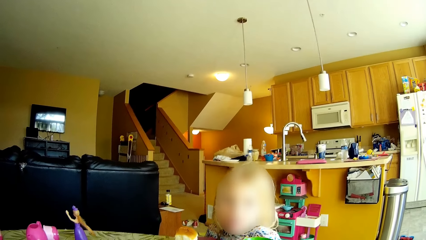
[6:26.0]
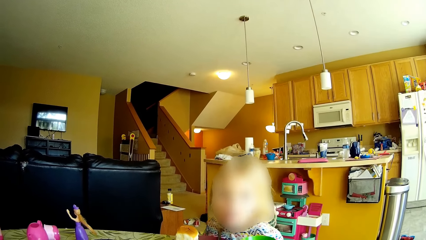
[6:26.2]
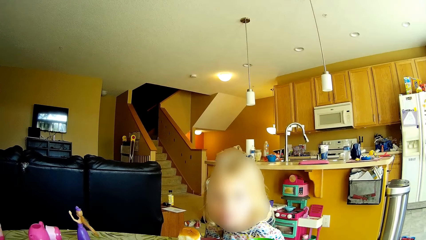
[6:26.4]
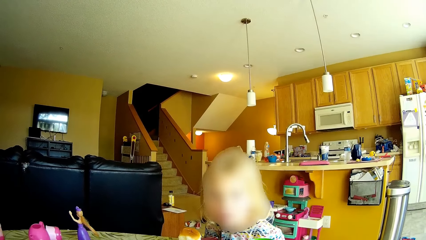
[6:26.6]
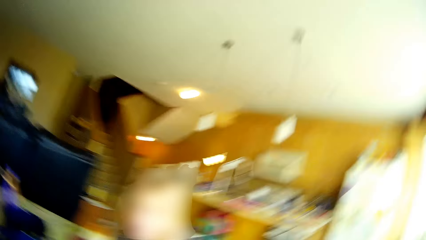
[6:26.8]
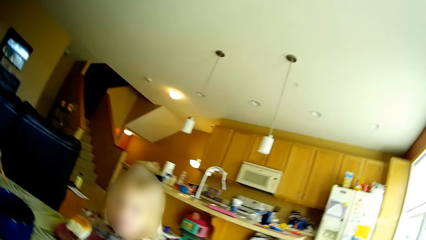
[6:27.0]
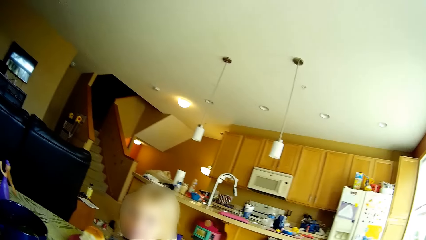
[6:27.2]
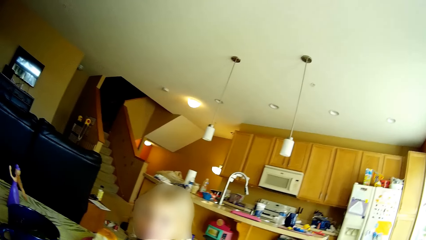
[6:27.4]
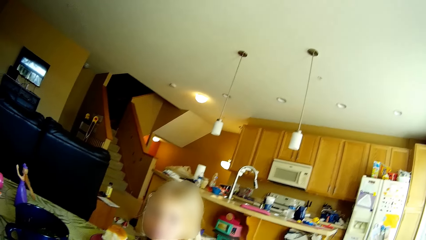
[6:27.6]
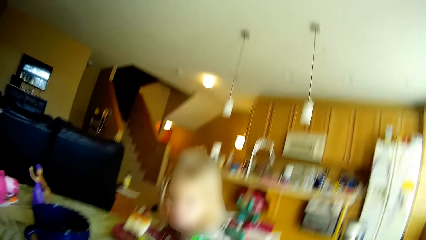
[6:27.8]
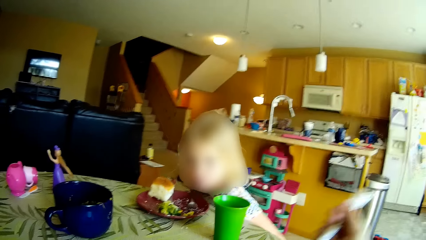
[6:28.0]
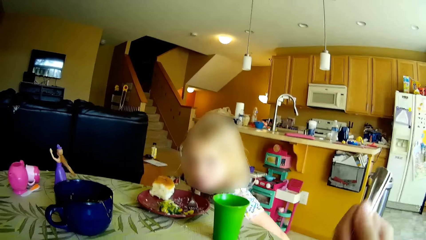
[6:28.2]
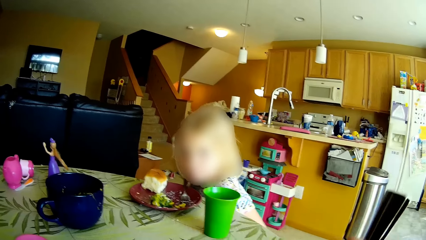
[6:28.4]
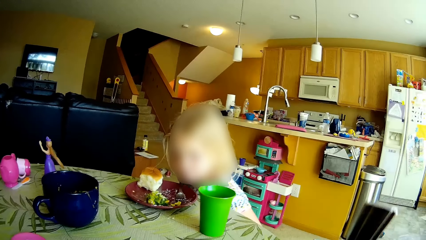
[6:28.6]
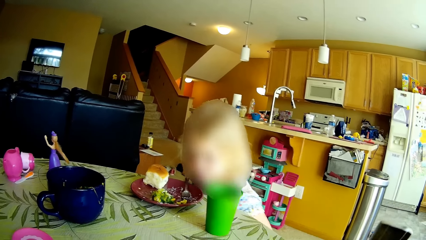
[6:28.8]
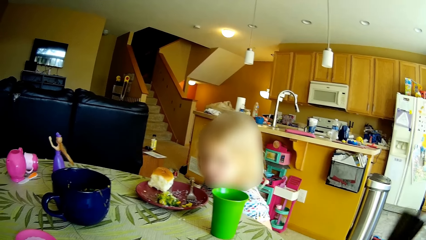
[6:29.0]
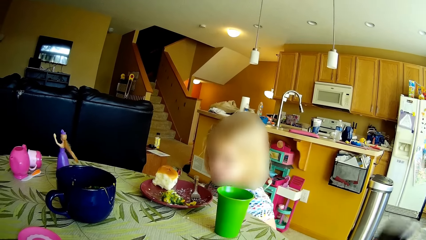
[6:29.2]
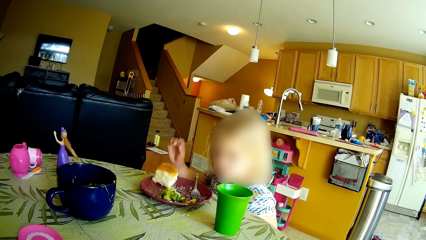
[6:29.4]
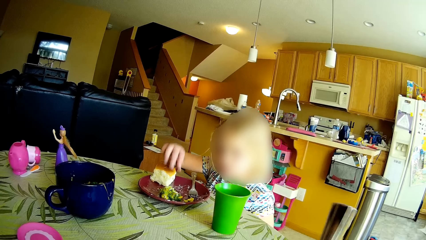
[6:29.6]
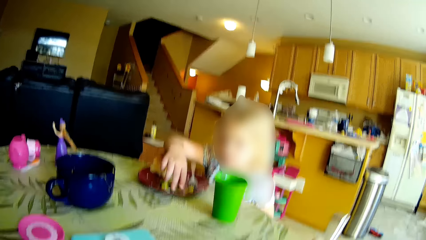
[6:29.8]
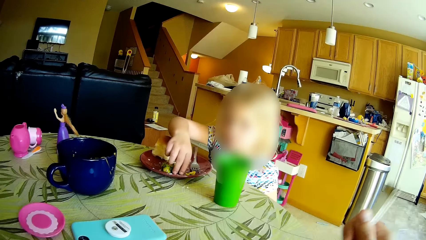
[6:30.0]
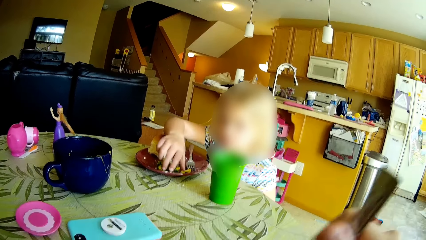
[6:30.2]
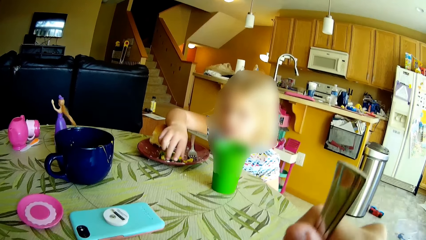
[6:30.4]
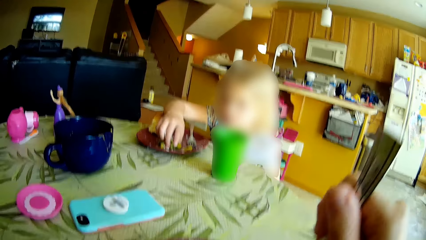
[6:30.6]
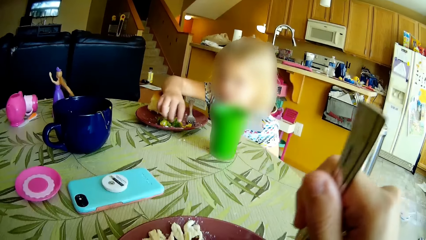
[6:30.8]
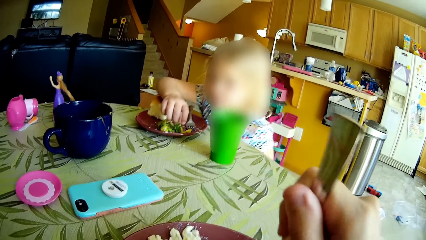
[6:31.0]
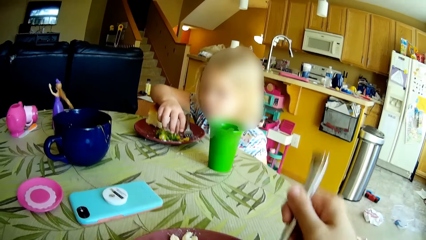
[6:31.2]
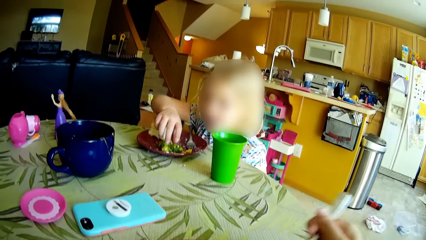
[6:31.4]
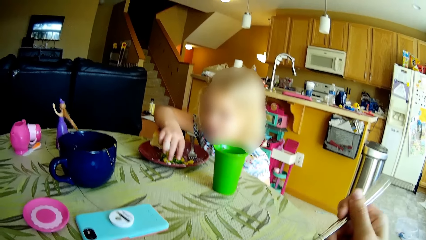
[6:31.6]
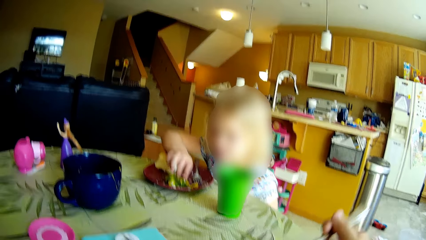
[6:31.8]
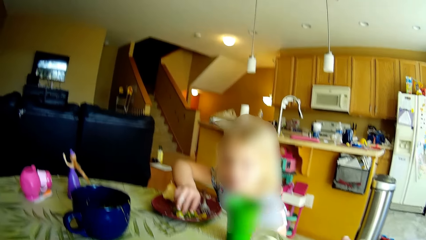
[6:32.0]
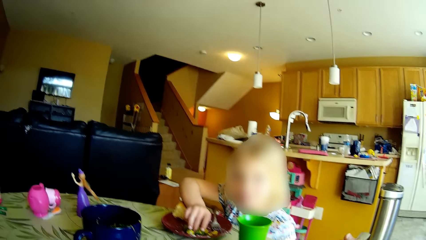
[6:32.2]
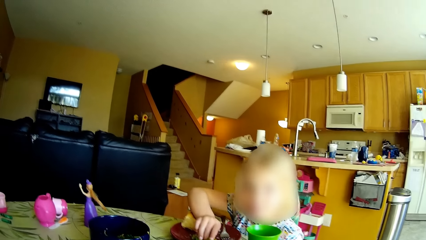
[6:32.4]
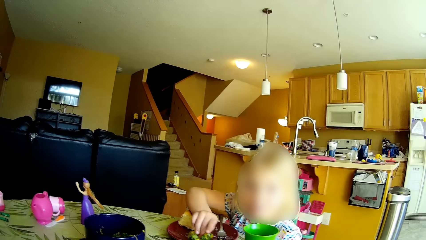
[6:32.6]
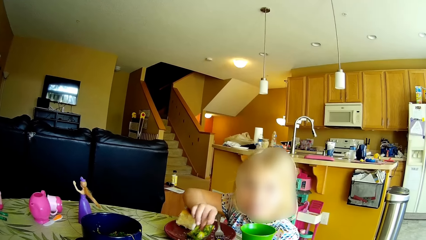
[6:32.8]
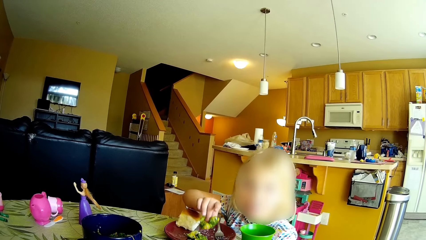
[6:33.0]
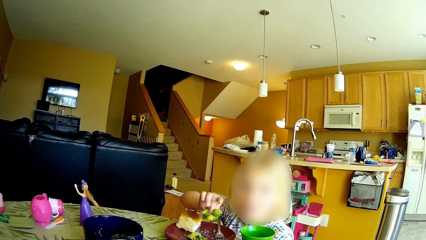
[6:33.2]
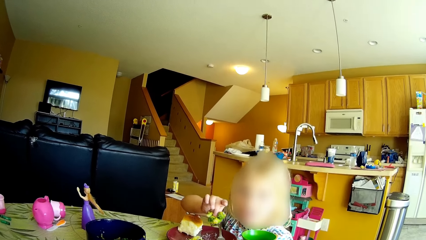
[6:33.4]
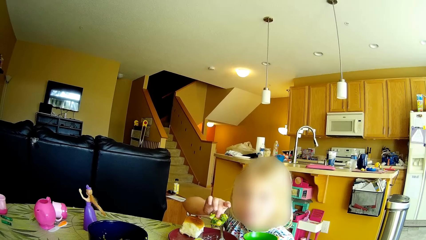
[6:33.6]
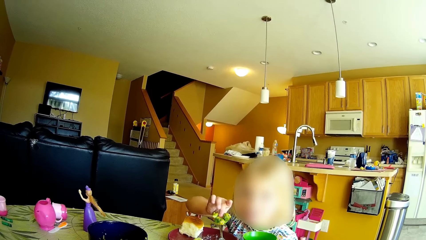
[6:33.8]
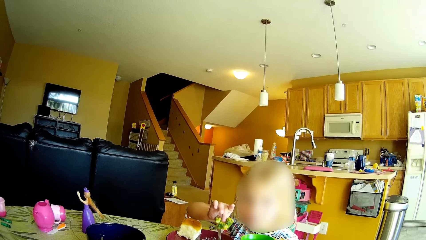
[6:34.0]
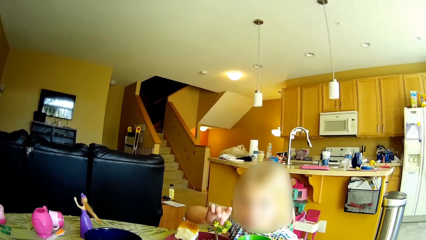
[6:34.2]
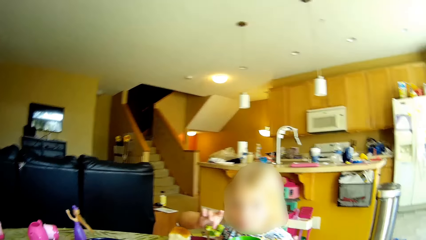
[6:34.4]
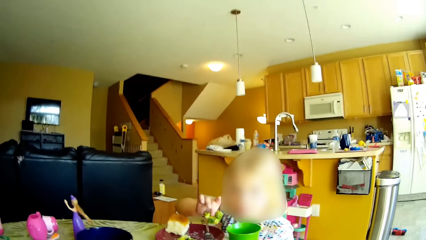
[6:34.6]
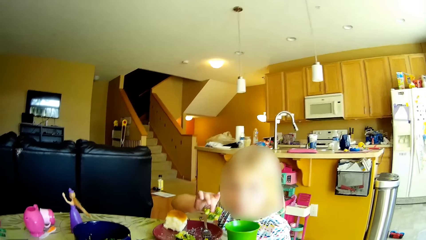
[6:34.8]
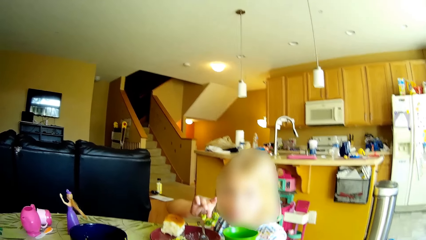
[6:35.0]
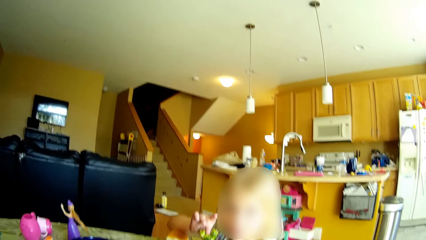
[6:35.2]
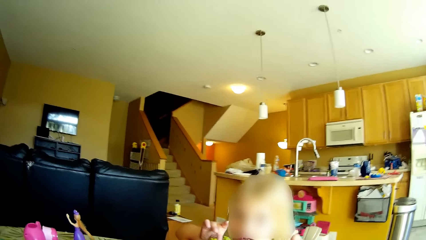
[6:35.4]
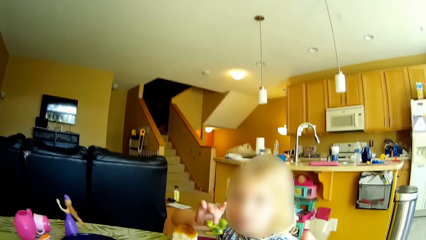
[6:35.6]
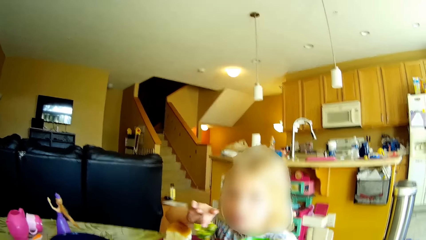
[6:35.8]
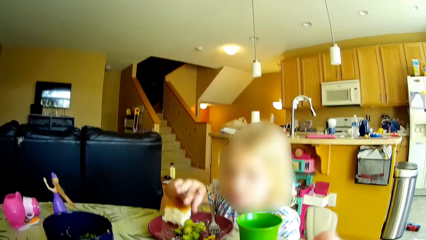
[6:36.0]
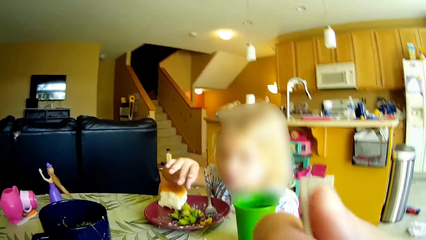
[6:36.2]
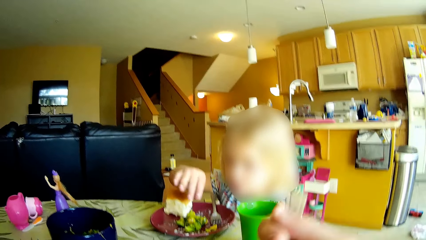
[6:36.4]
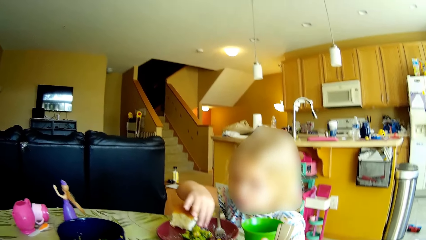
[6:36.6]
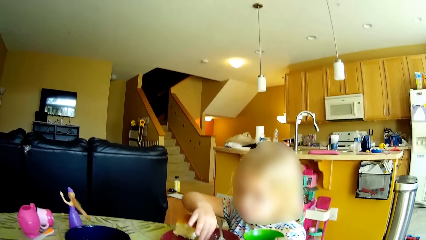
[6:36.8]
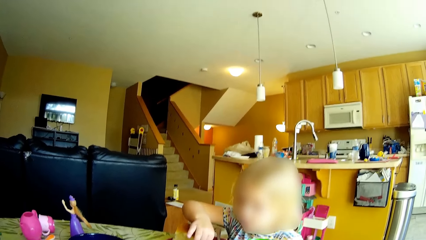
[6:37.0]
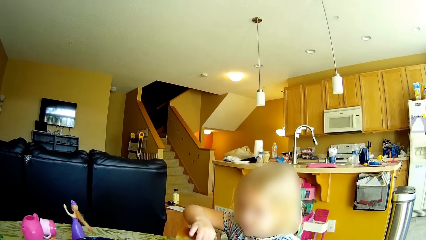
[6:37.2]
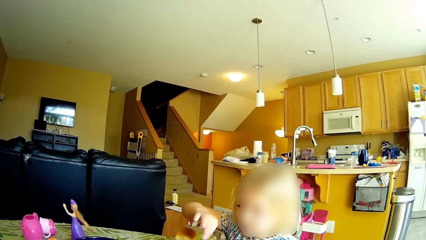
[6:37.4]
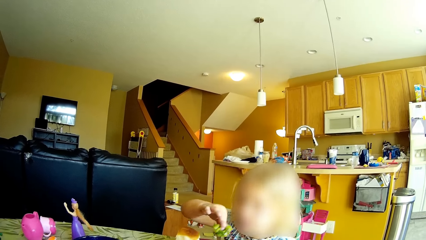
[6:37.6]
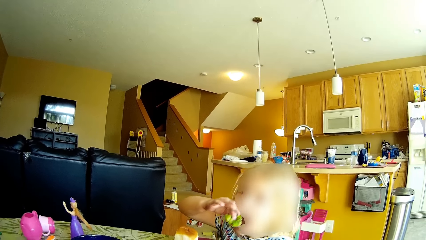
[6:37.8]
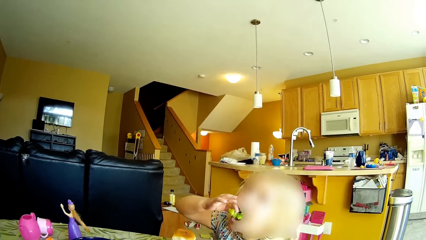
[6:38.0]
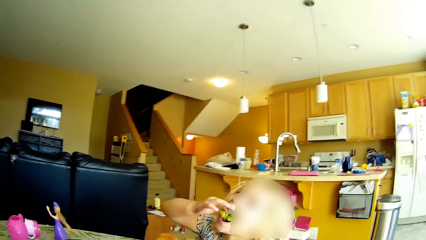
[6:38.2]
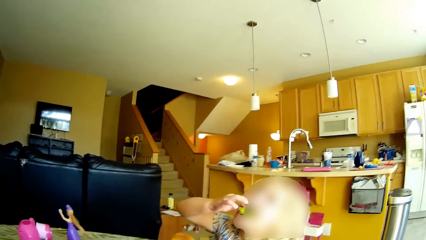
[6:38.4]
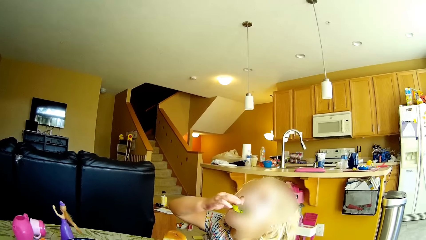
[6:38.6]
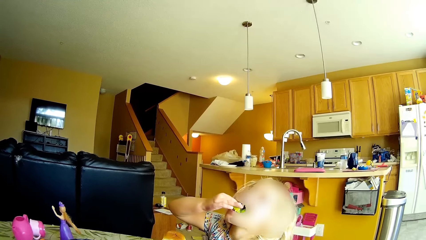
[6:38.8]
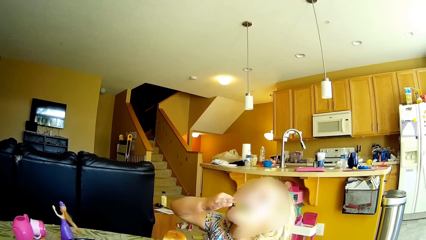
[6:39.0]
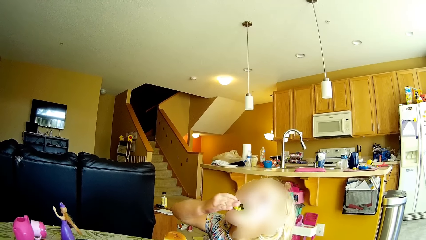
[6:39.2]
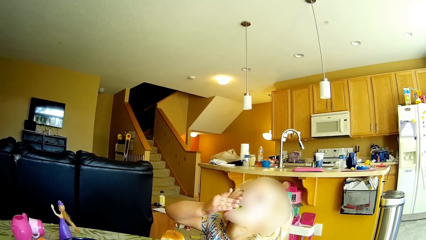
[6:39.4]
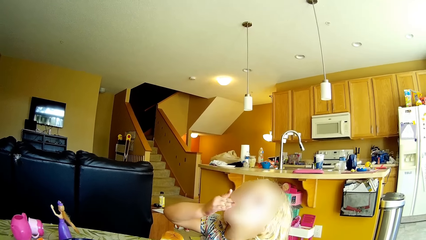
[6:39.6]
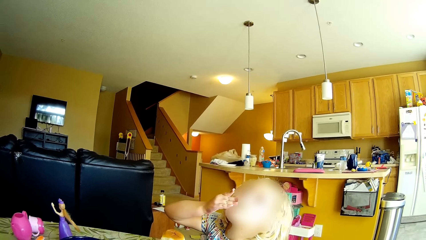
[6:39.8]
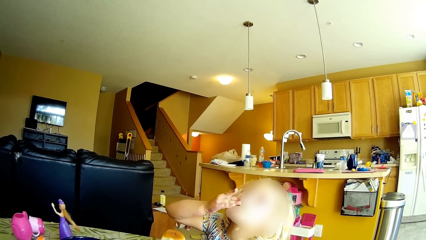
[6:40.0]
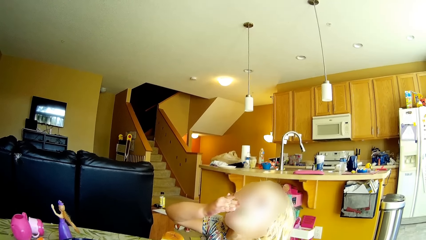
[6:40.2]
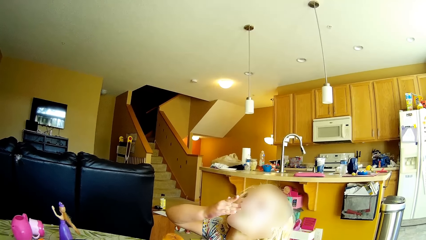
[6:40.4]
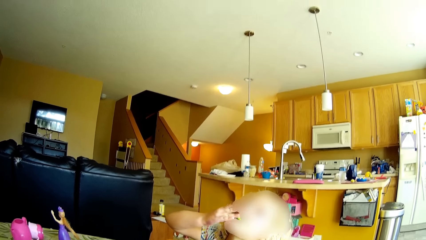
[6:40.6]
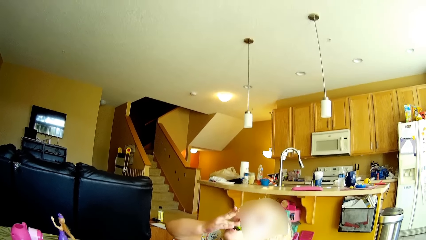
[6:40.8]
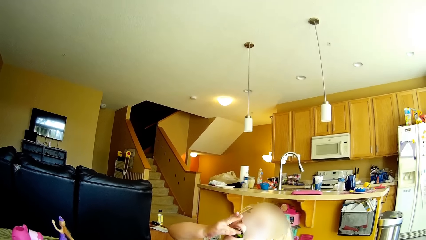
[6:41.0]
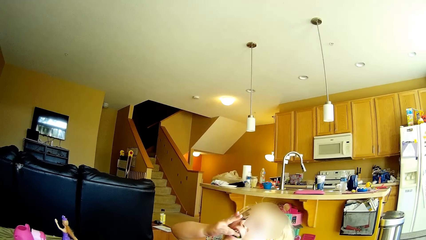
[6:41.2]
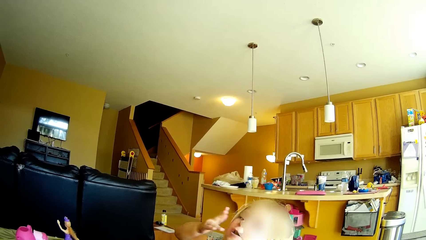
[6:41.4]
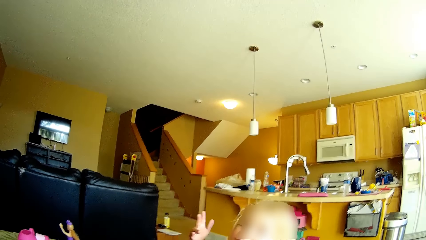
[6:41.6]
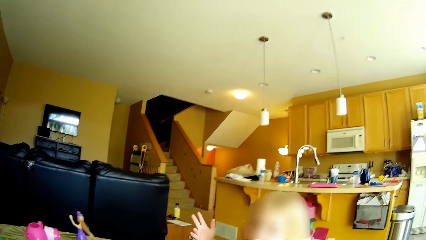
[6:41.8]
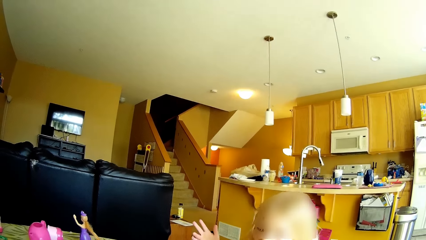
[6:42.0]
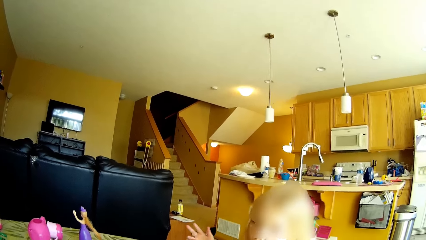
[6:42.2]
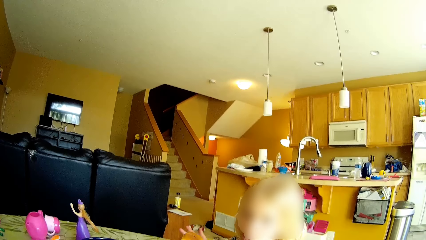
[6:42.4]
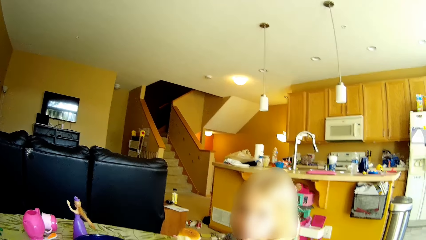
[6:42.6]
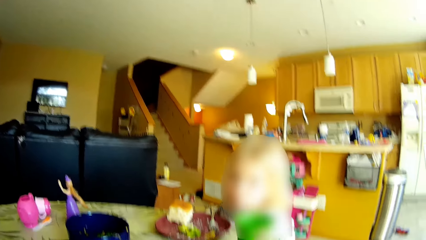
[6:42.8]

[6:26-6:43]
The camera wearer picks food from the plate on the table with the fork in her right hand. The girl takes some broccoli from the plate on the dining table with her right hand. The camera wearer lifts the fork towards her mouth. The girl drops the broccoli in her right hand on the plate on the dining table. The camera wearer eats the food. The girl takes the broccoli from the plate on the dining table with her right hand and eats the broccoli from the plate on the dining table in her right hand.
